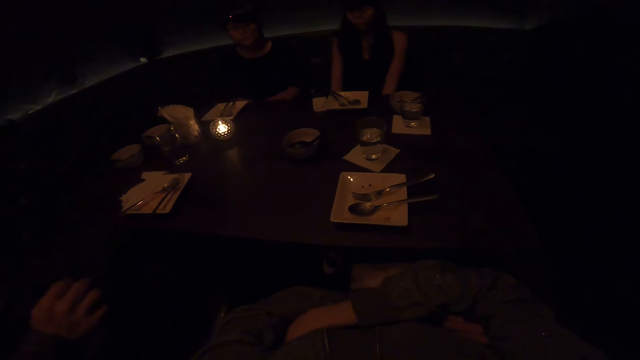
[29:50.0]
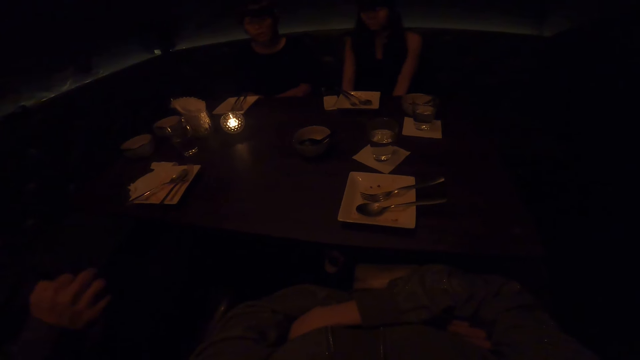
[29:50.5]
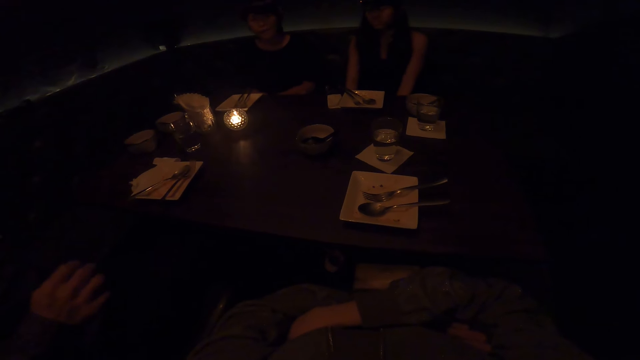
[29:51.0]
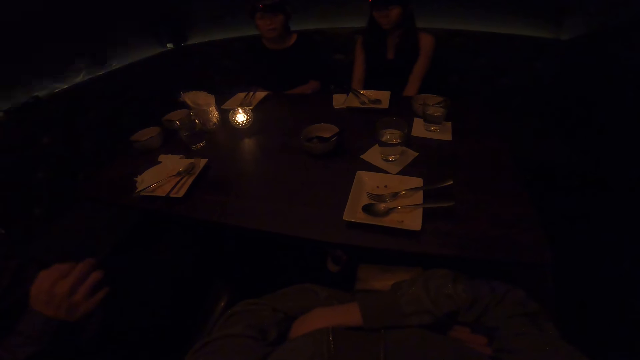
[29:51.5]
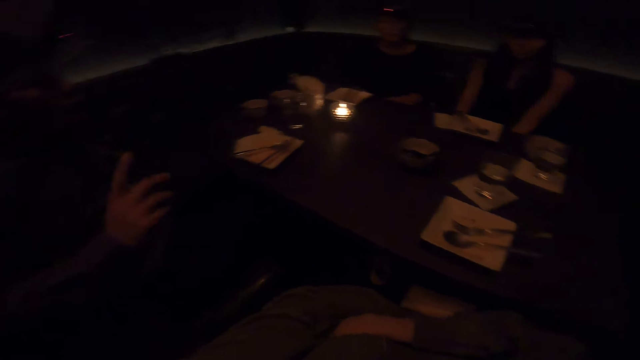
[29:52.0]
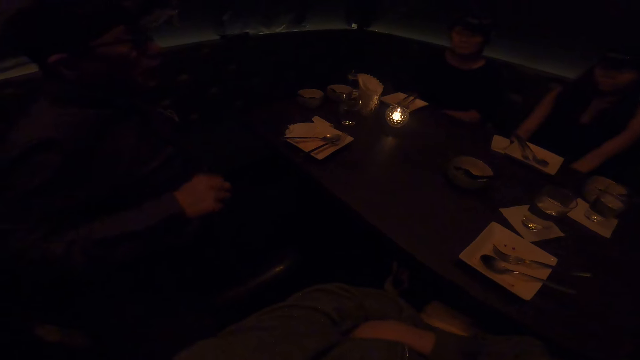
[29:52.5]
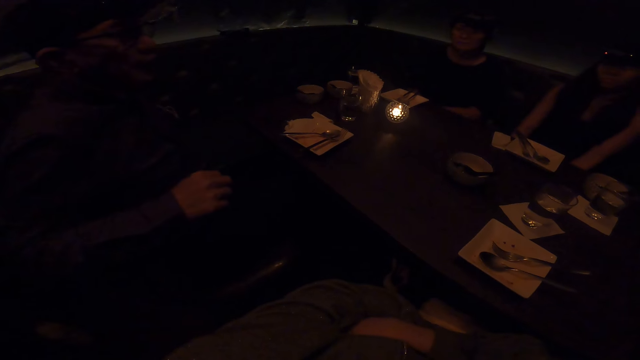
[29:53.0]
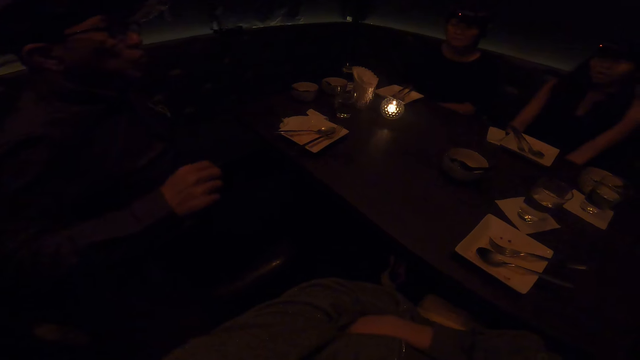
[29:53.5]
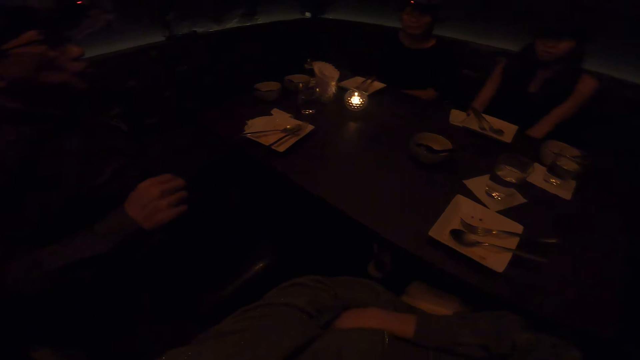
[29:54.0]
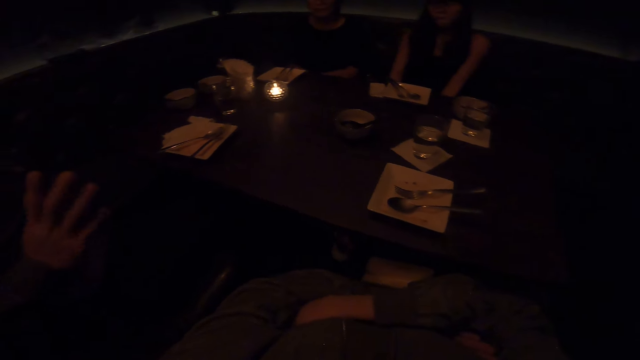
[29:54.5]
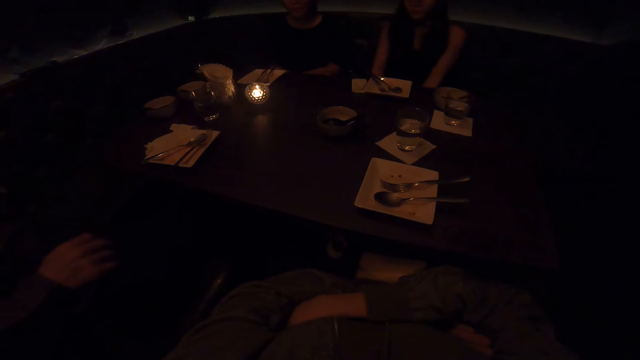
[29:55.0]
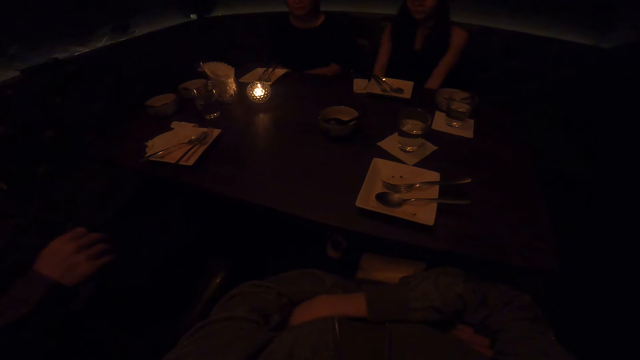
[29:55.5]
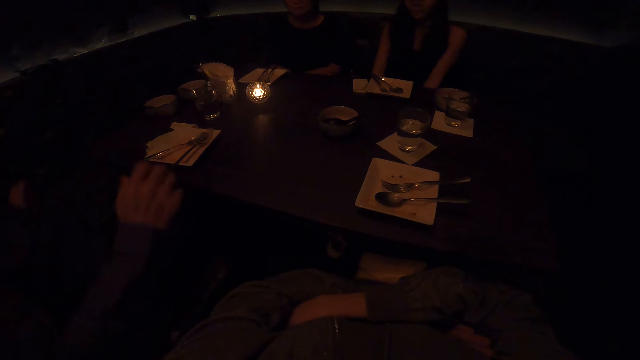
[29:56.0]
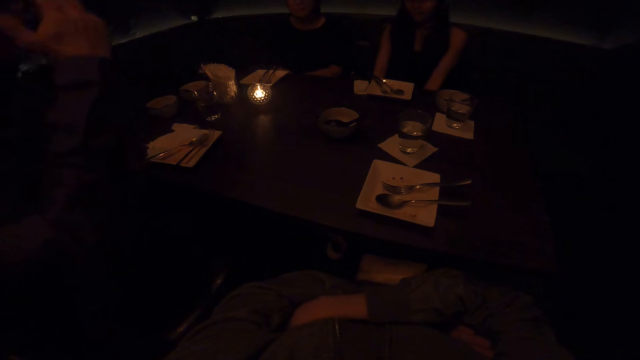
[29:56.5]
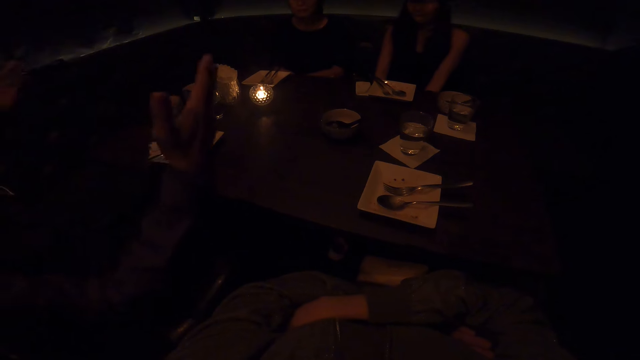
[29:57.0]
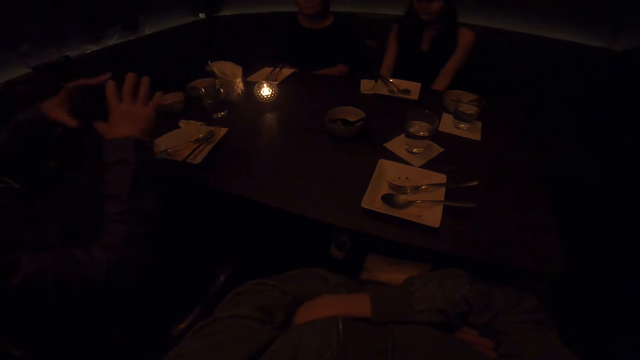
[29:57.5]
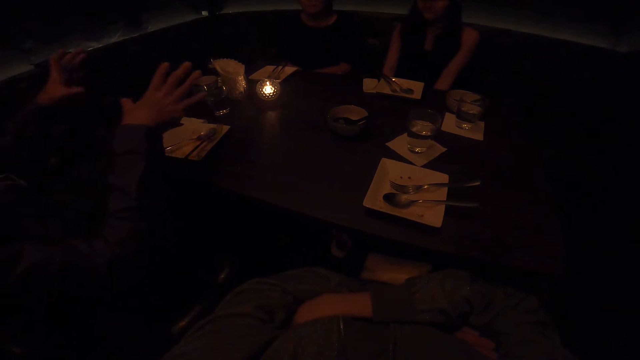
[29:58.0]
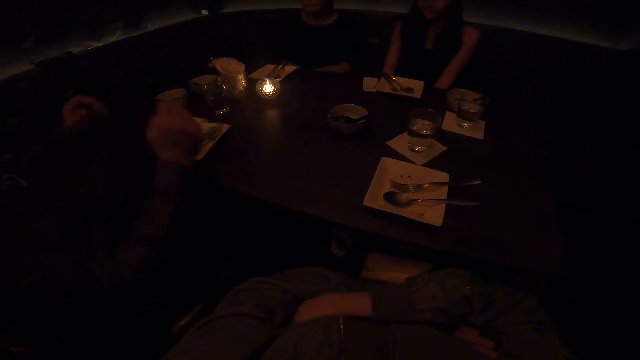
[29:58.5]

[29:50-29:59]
A man interacts with the camera wearer. The man interacts with a woman.

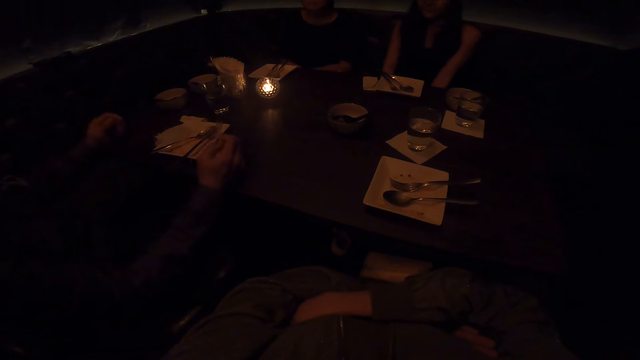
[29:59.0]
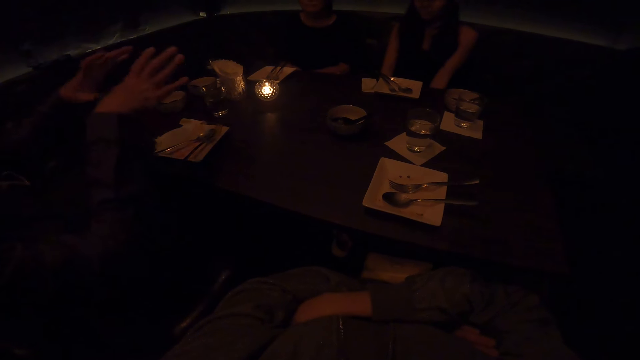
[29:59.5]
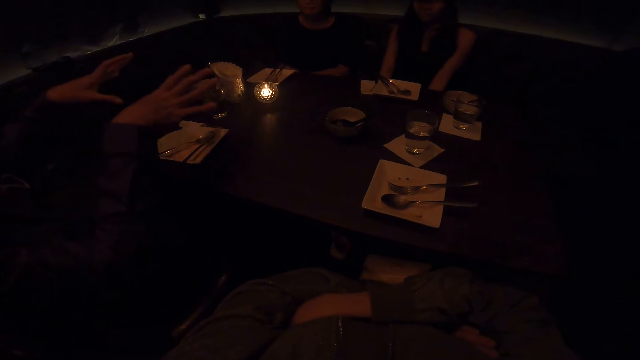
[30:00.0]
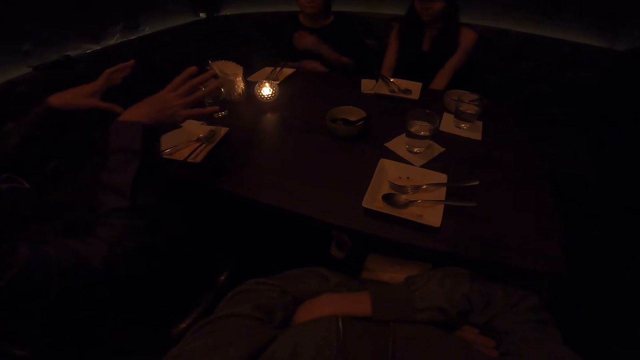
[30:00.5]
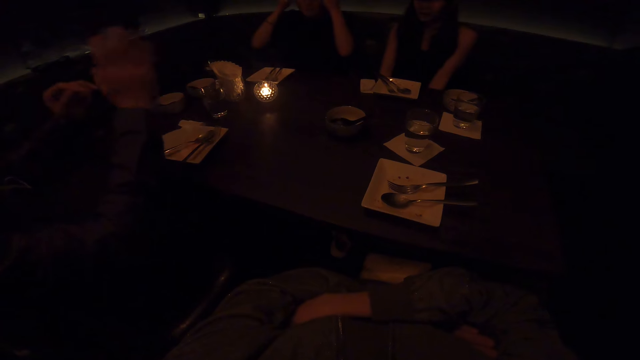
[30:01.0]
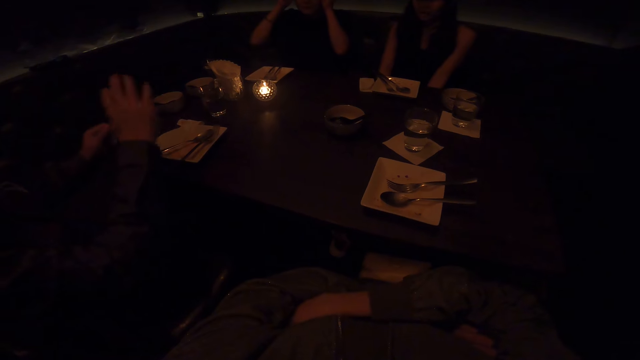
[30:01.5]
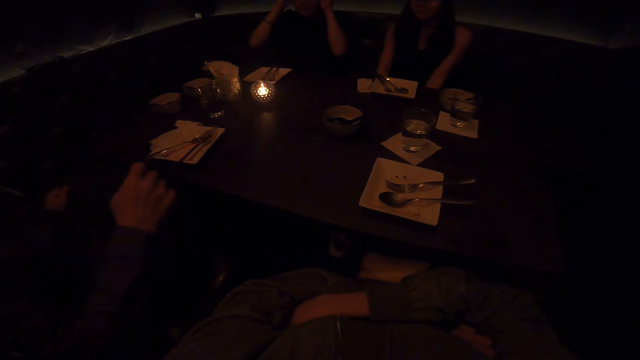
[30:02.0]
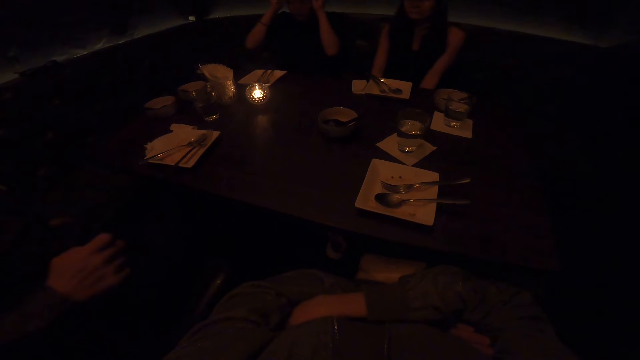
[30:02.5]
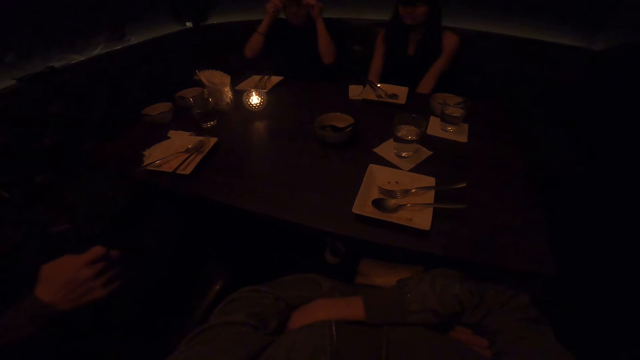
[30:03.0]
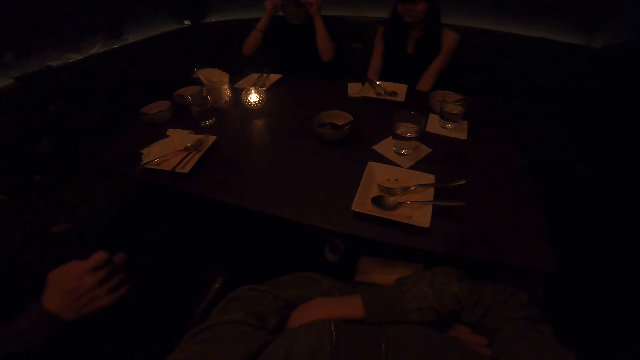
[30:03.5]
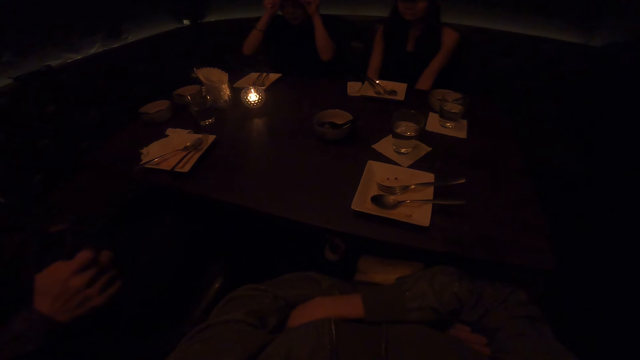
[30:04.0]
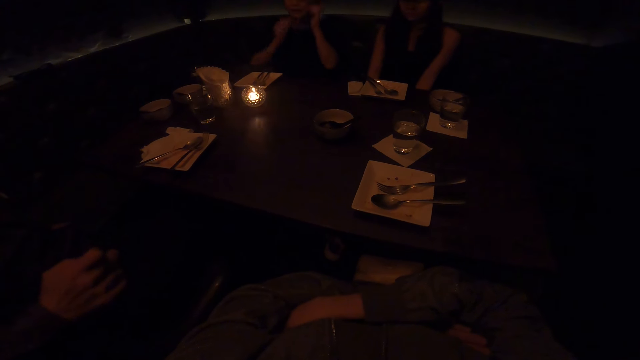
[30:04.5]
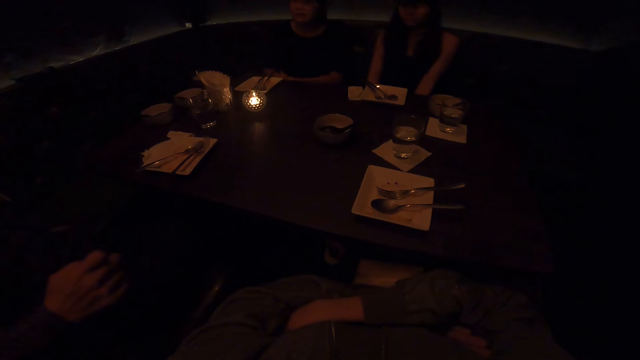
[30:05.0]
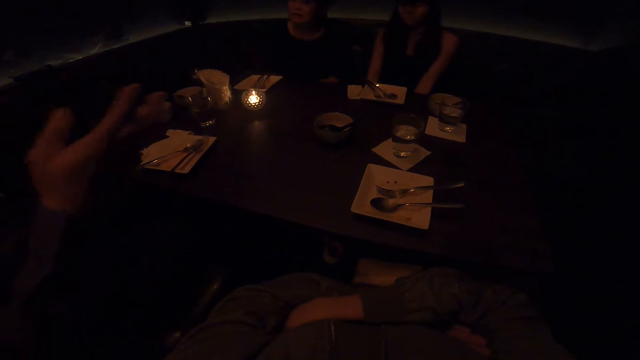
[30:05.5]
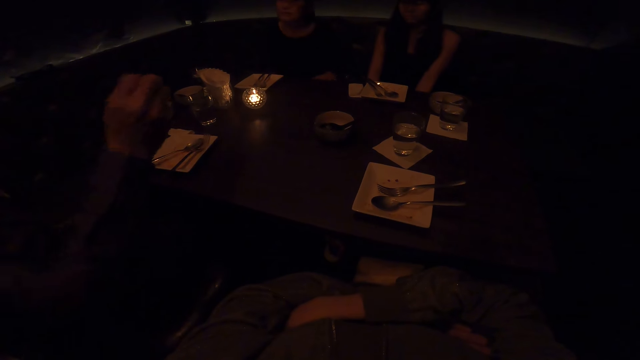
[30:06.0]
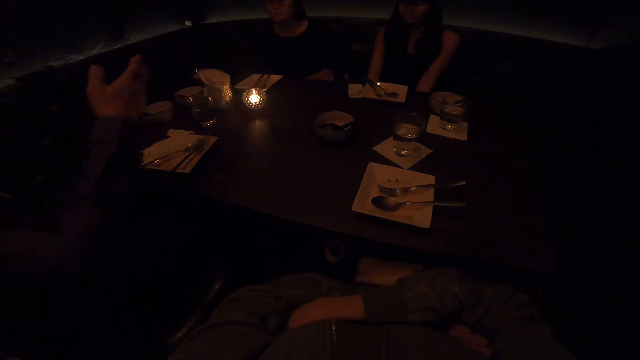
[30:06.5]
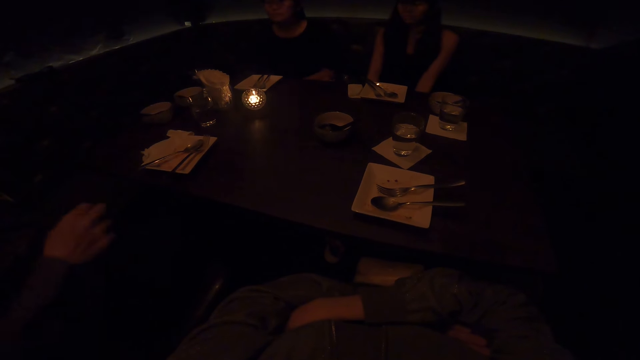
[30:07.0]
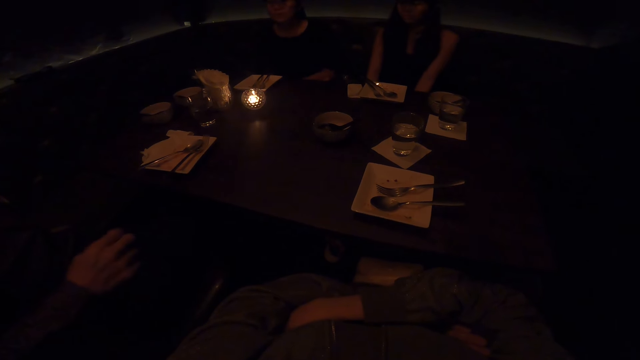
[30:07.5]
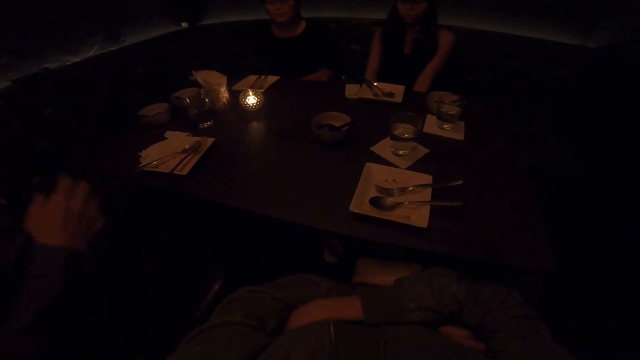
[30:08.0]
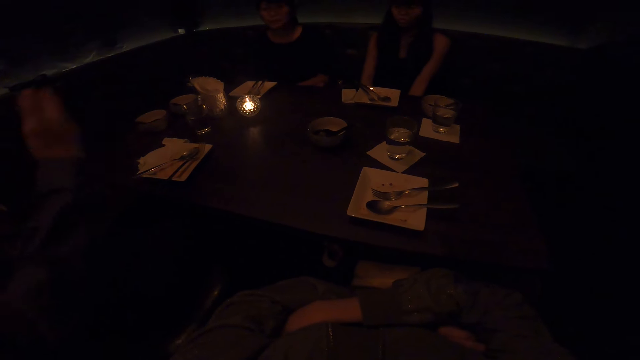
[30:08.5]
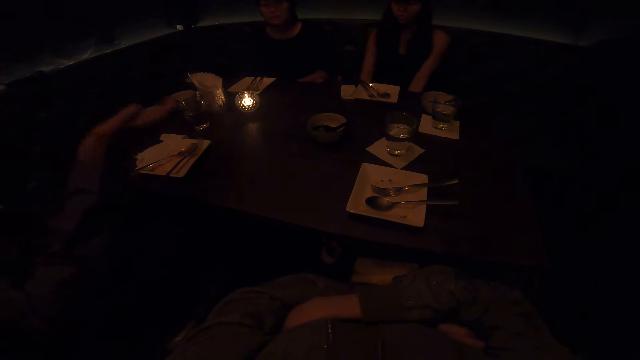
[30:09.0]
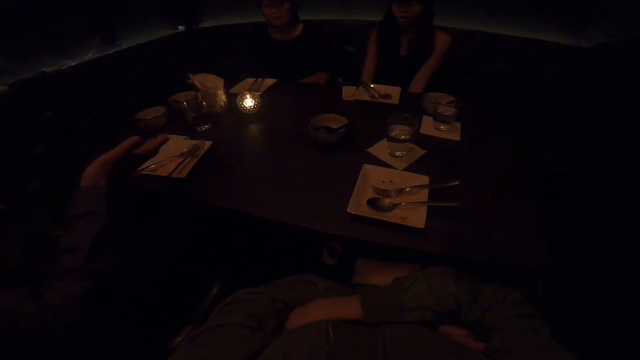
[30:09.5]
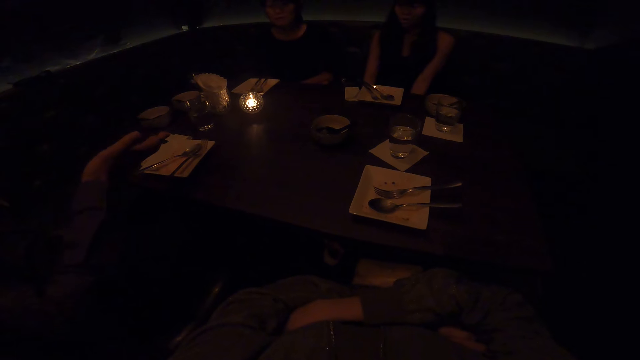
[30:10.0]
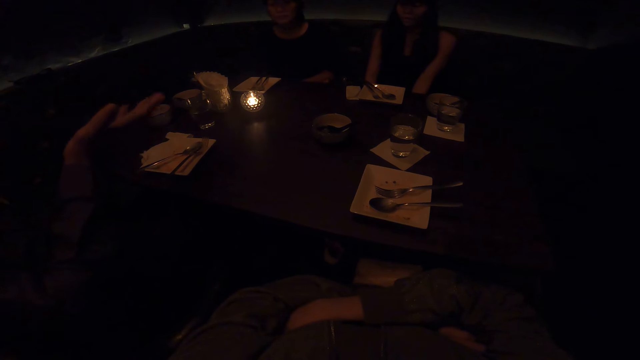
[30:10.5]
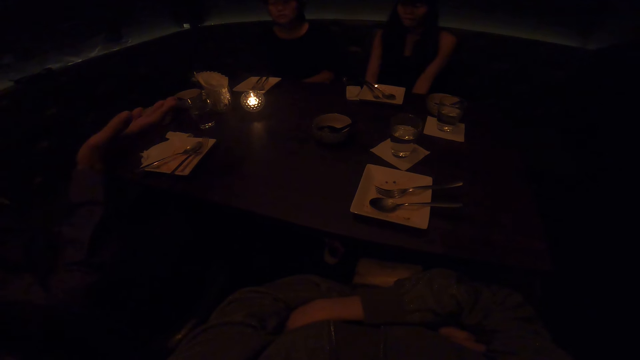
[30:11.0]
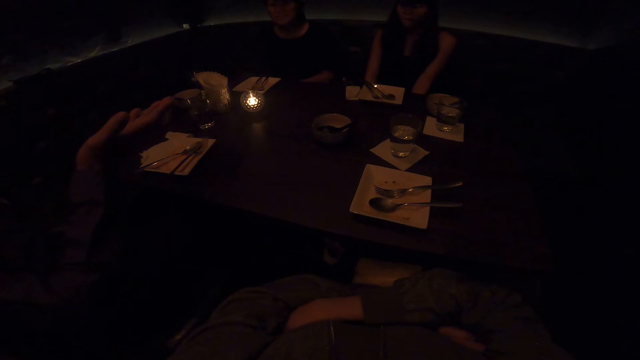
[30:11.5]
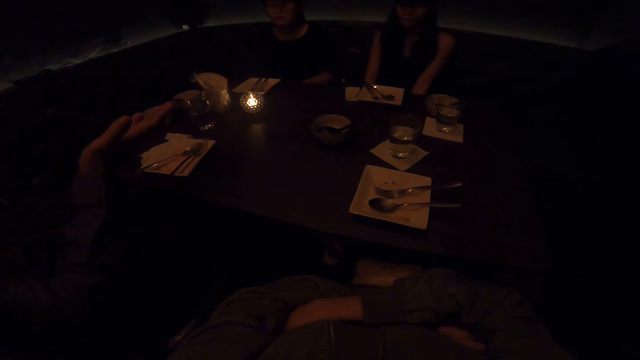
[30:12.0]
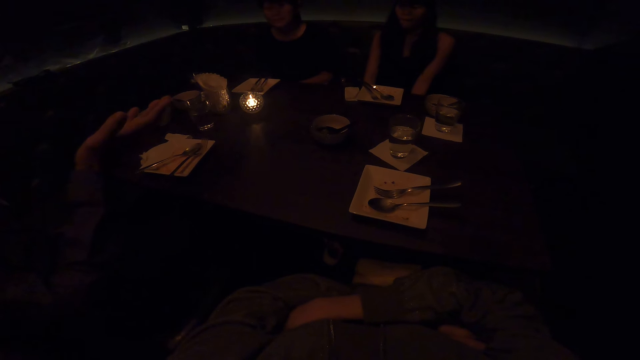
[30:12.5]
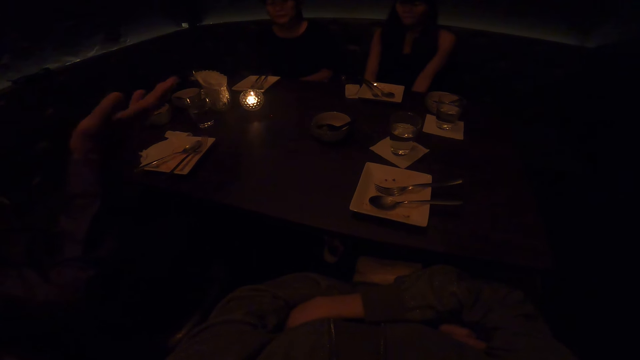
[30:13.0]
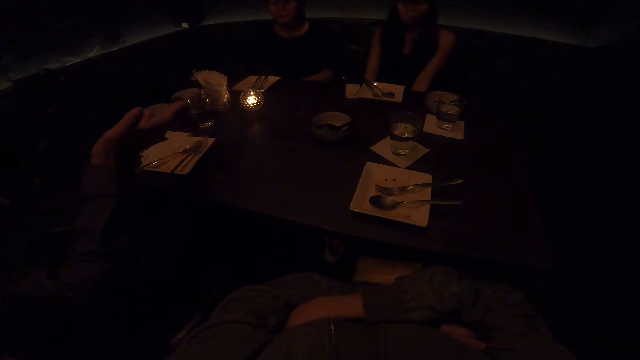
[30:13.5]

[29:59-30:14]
A woman adjusts her eyeglasses with both hands. A man interacts with the woman.
